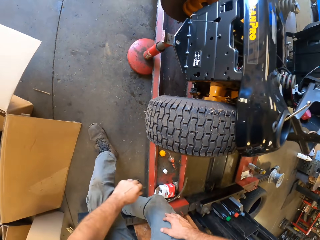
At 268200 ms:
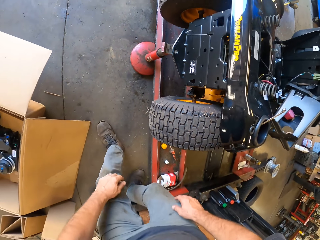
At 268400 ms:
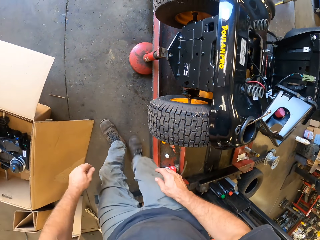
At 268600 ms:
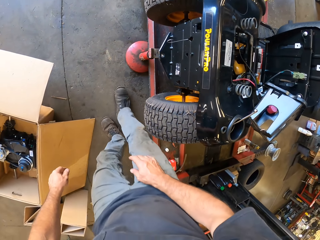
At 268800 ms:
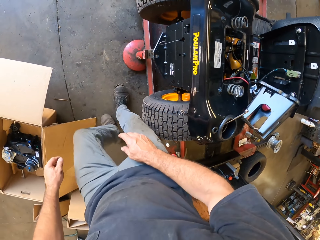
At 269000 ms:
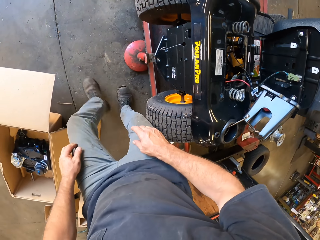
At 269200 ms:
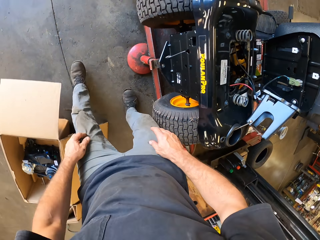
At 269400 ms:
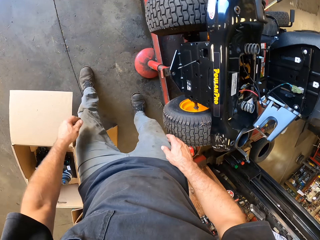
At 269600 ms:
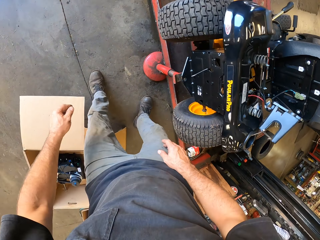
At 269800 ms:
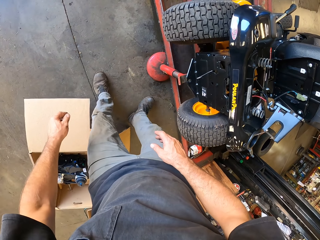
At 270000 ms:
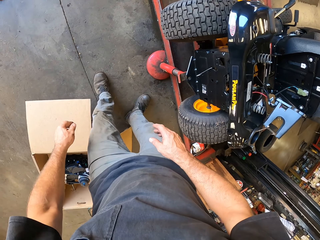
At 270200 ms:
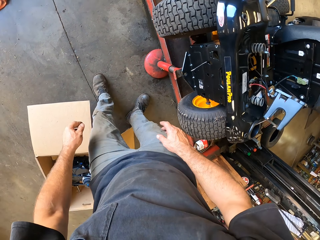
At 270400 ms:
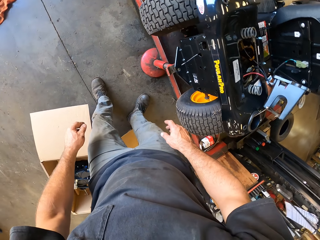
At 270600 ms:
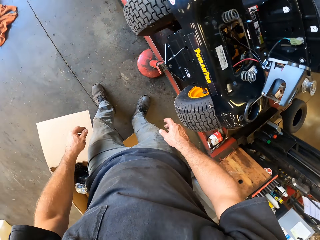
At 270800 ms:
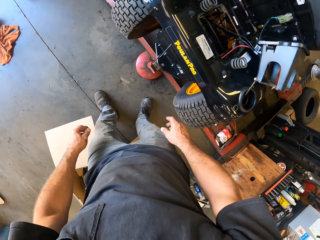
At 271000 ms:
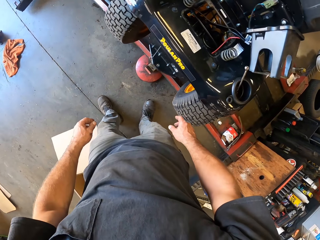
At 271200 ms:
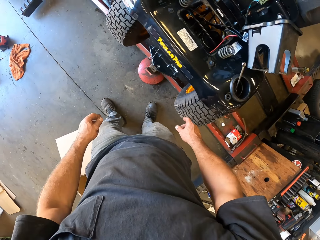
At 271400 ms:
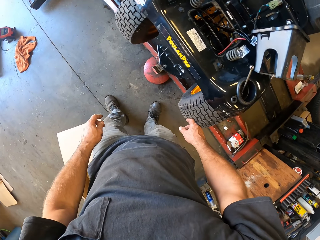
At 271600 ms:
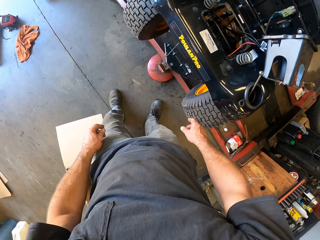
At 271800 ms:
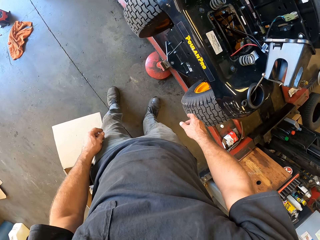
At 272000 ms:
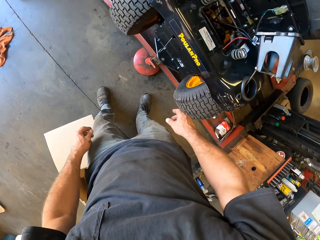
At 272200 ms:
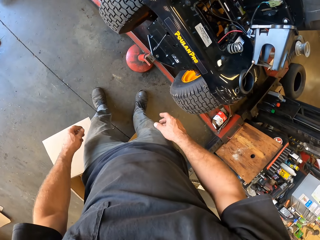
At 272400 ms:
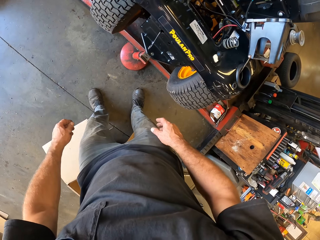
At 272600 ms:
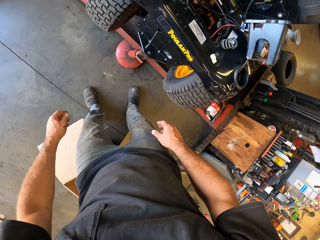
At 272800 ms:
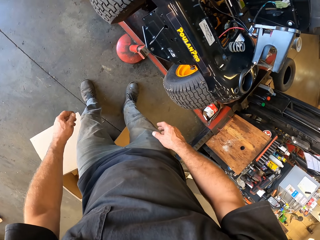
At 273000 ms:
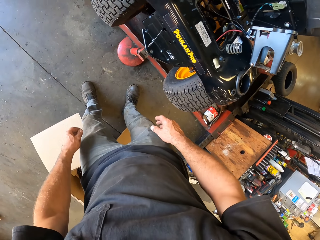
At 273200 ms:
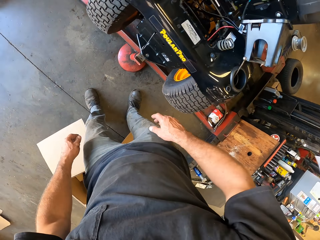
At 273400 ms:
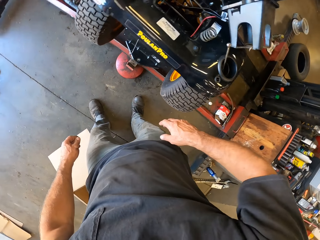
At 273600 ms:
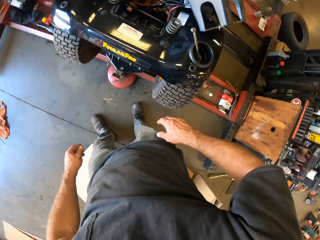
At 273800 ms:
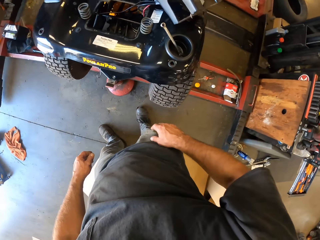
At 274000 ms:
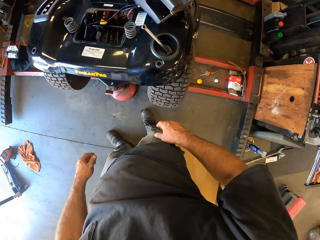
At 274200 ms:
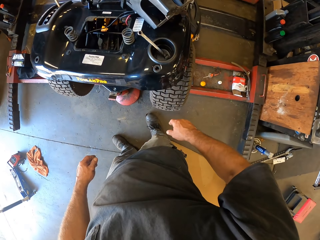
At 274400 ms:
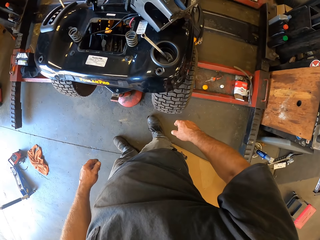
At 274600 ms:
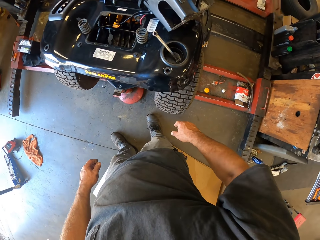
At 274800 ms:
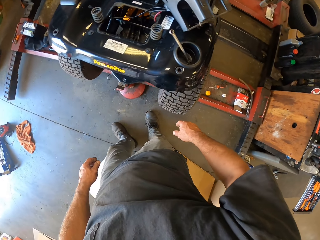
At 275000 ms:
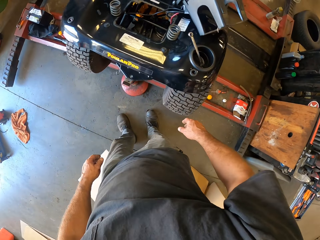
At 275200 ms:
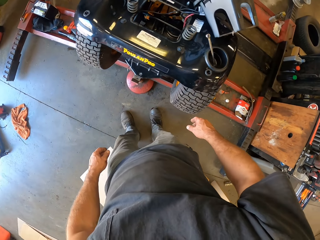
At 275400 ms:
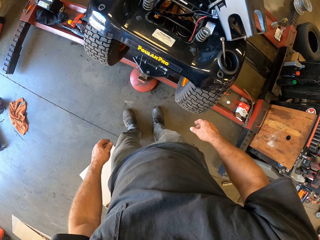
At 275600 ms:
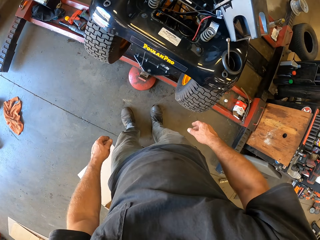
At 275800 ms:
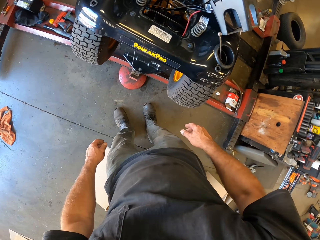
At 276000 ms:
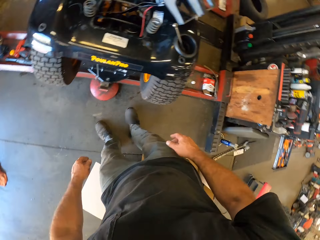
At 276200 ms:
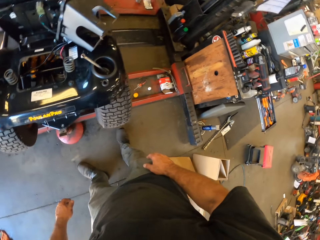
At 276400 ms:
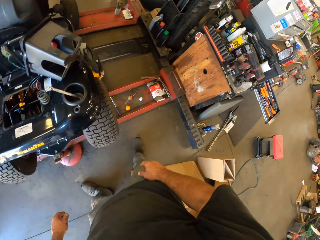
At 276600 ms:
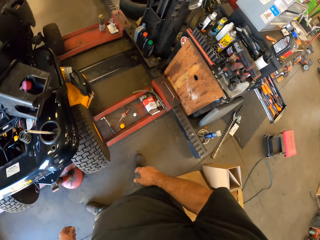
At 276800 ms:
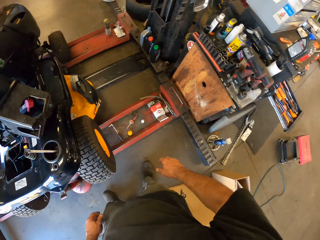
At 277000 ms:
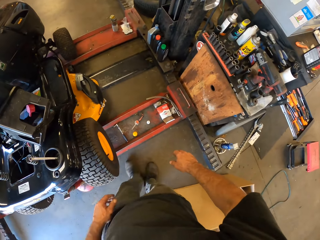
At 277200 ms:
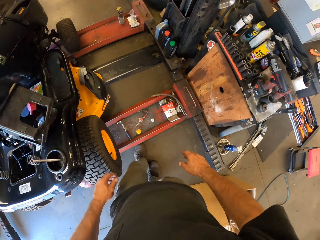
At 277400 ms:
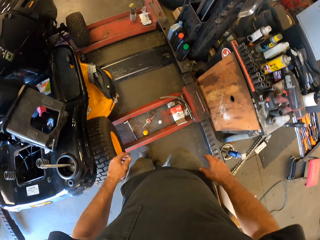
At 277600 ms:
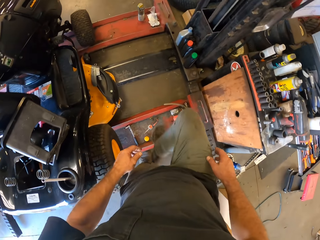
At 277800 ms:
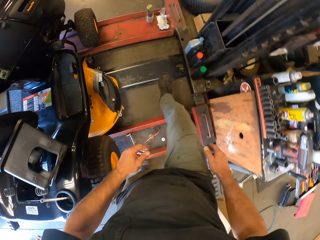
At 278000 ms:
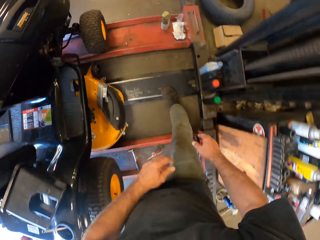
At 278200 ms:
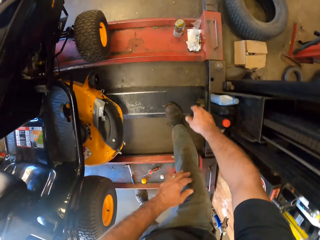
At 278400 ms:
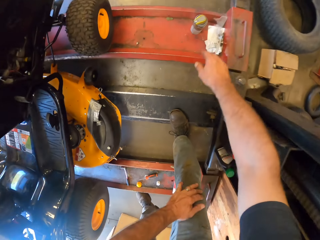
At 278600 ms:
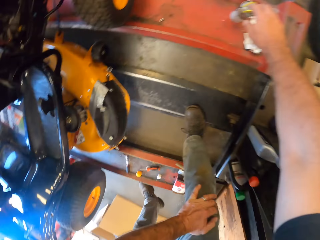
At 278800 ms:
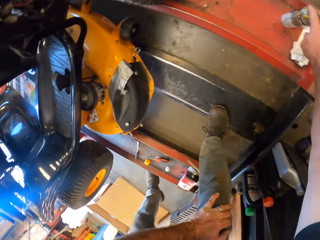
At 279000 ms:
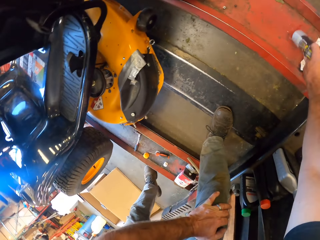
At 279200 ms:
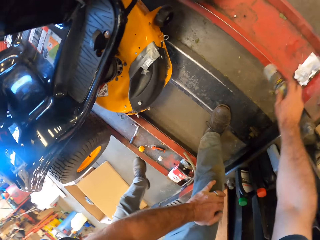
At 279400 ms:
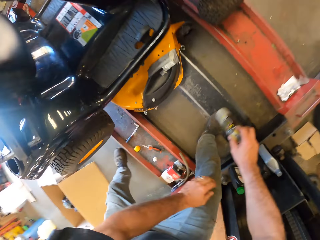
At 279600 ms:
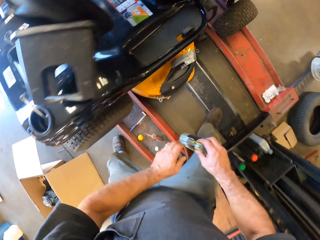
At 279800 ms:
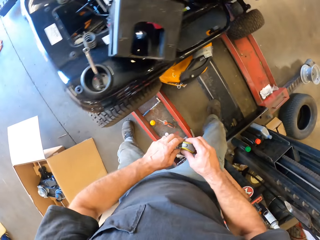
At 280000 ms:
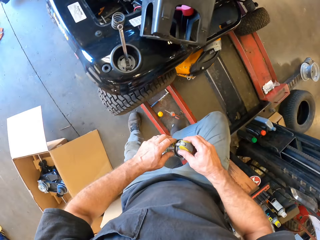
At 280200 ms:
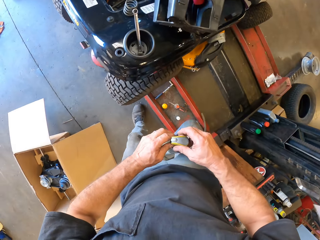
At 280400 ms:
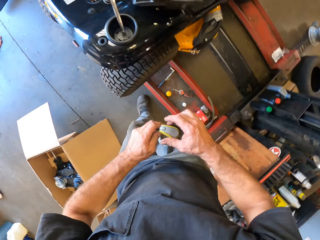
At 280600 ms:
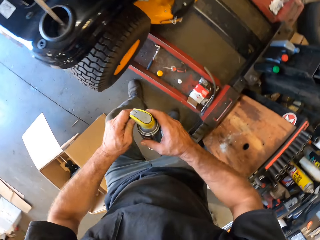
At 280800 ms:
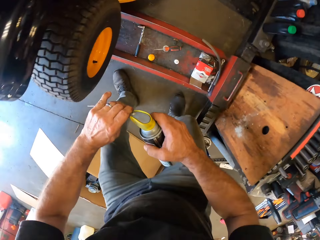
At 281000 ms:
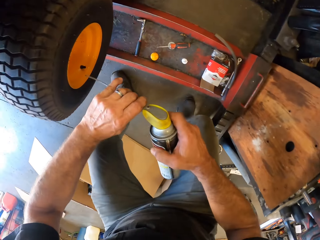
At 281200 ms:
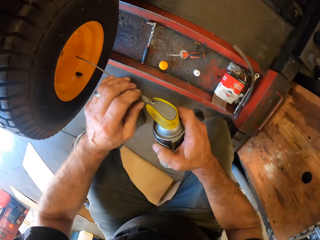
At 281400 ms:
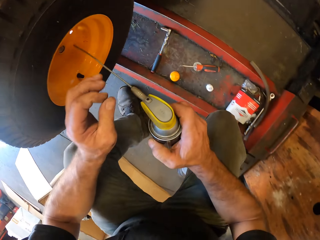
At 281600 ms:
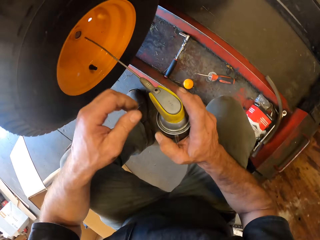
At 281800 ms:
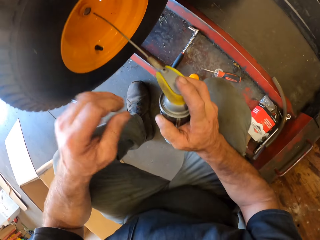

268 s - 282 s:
The camera wearer moves beside the car. They look at the car. They move between the car. They pick up the lubricant or bottle. They hold the bottle.

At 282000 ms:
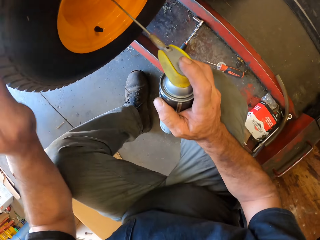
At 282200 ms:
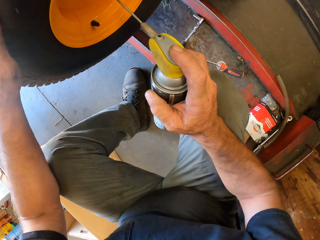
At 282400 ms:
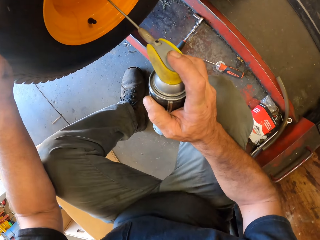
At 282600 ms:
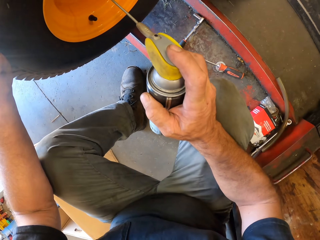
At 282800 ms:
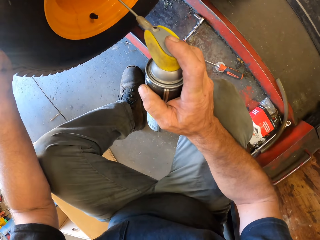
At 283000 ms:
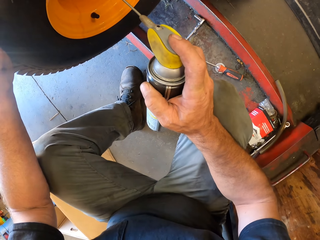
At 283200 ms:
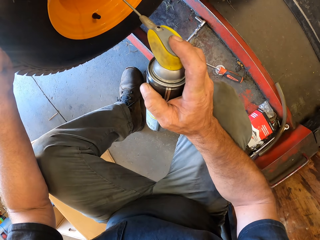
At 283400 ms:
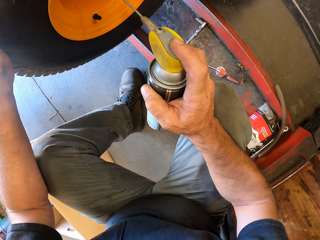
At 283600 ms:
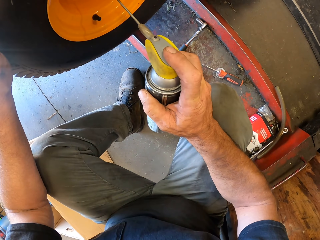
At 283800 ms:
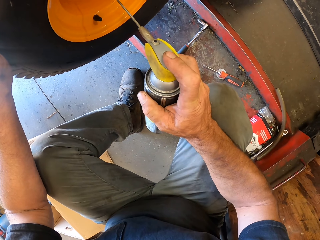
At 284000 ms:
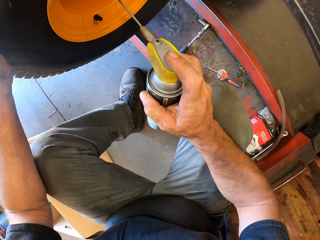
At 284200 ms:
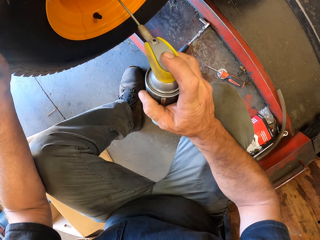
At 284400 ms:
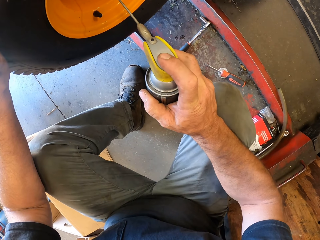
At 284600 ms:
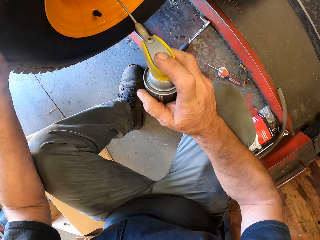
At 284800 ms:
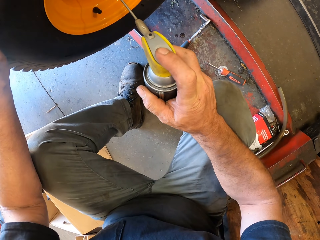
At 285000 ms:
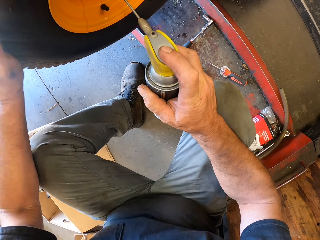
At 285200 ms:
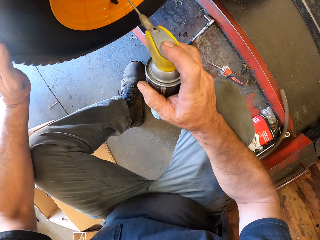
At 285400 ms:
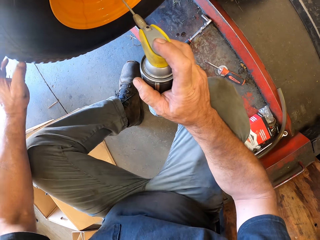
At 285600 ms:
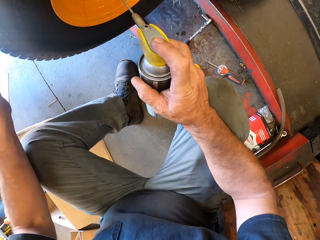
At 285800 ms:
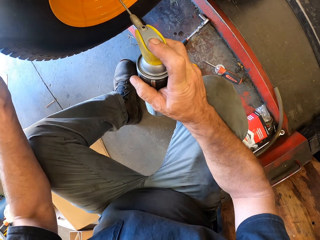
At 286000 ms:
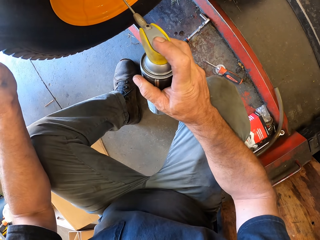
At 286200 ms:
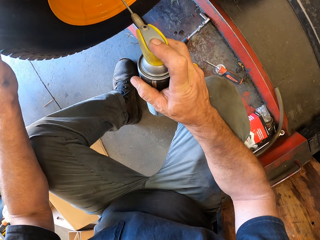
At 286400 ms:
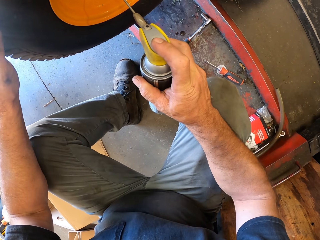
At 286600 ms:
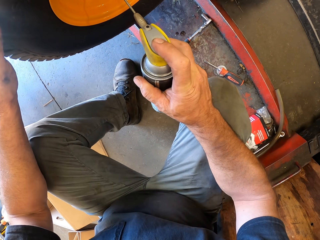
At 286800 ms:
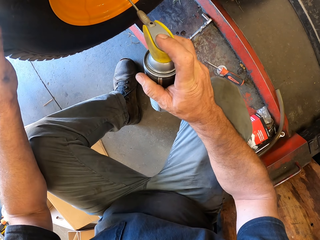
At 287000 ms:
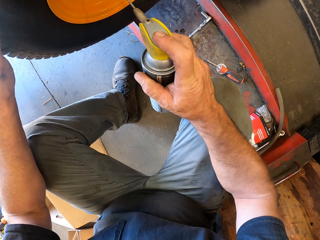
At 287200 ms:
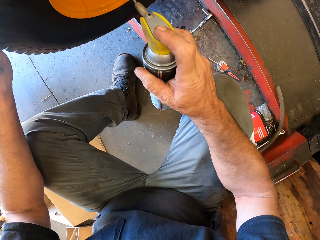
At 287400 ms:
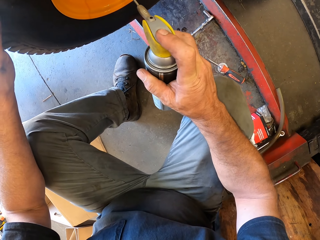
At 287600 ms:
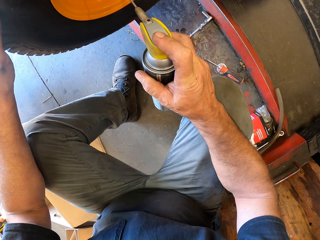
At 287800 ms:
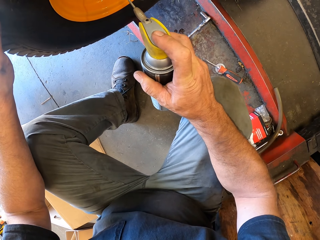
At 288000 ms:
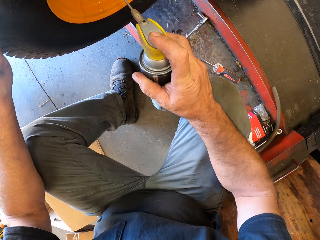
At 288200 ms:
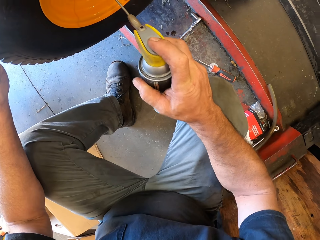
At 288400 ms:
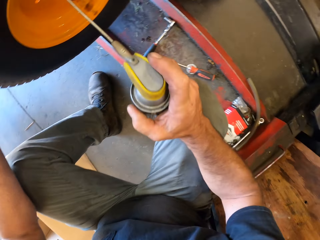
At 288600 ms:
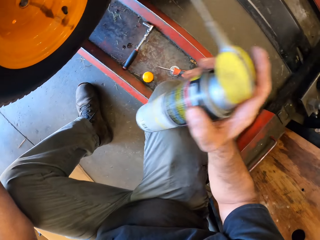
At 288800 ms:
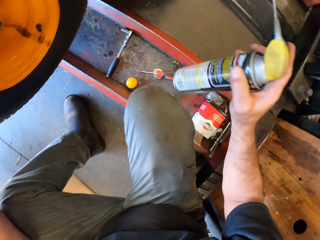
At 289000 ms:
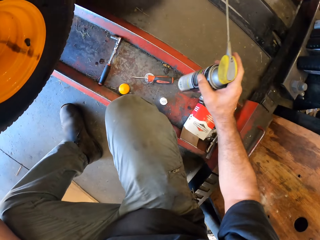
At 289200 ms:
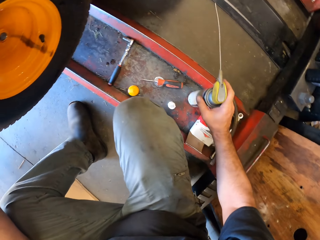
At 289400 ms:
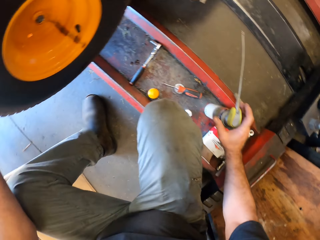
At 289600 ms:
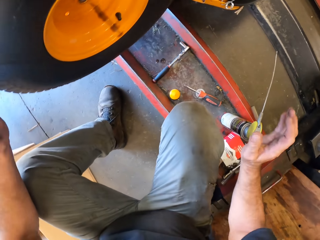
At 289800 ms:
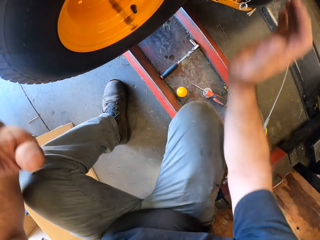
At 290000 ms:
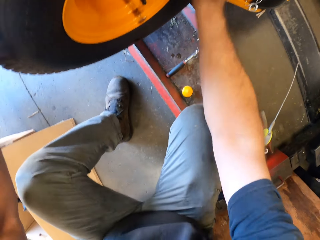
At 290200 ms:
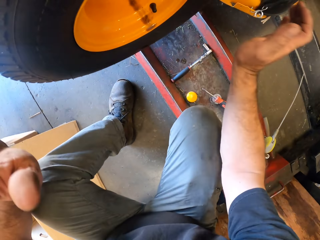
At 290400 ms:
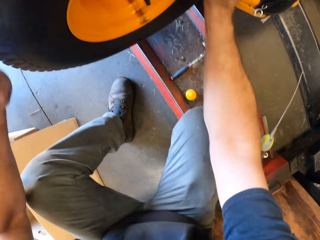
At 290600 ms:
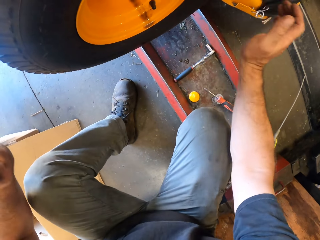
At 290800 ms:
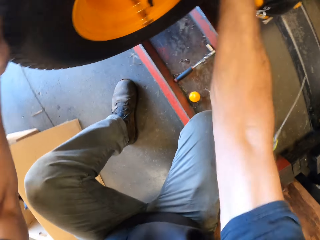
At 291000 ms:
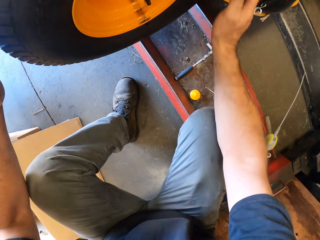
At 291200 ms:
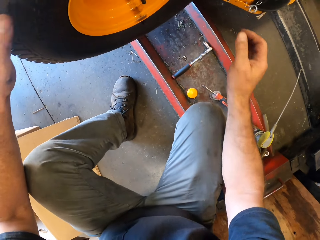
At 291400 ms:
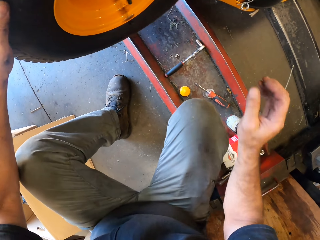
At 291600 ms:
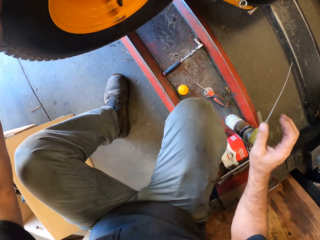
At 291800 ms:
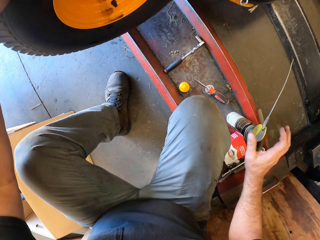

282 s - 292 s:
The camera wearer applies lubricant to the tyre. He fixes the tyre. He puts the sprayer bottle on the floor. He hits the wheel of the lawn mower with his hands.
